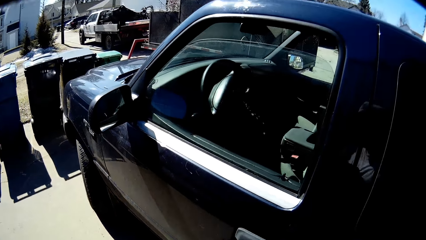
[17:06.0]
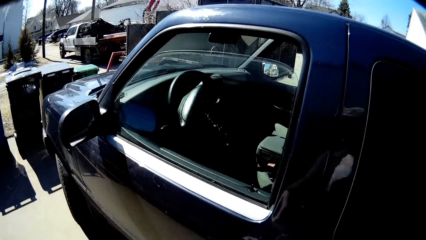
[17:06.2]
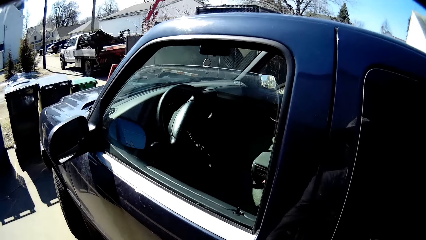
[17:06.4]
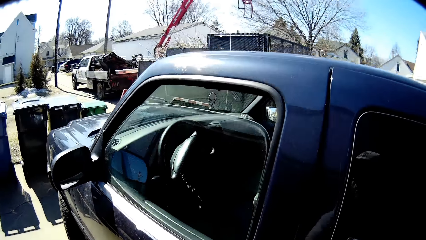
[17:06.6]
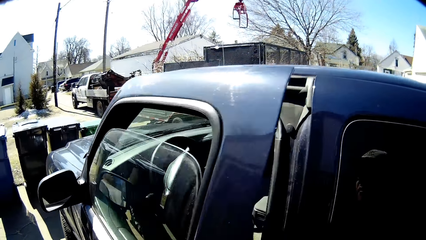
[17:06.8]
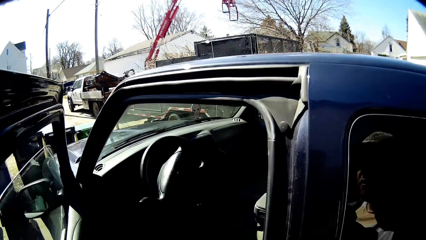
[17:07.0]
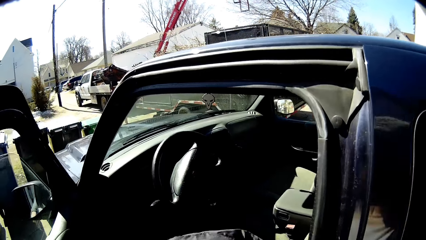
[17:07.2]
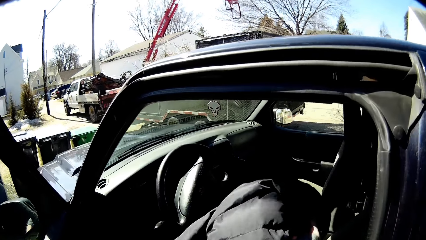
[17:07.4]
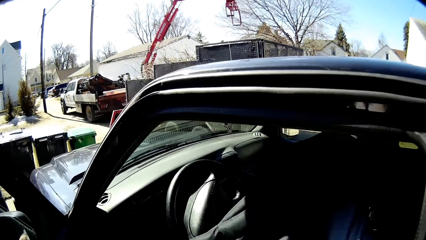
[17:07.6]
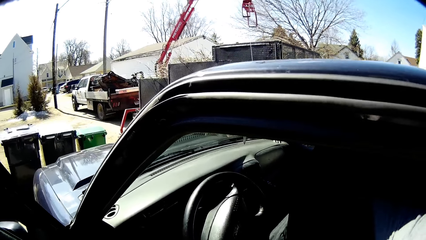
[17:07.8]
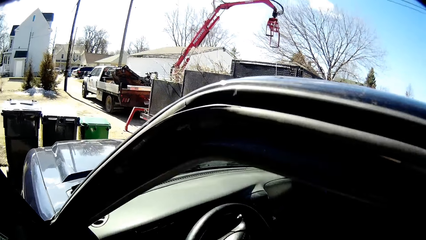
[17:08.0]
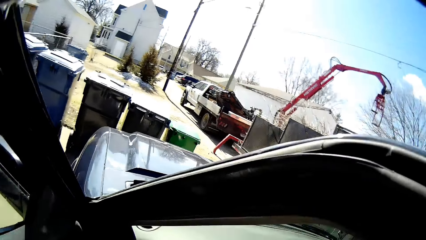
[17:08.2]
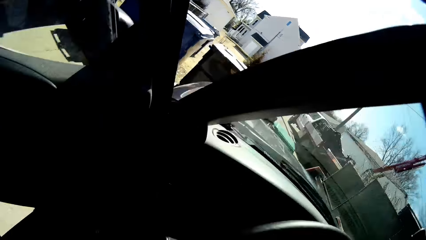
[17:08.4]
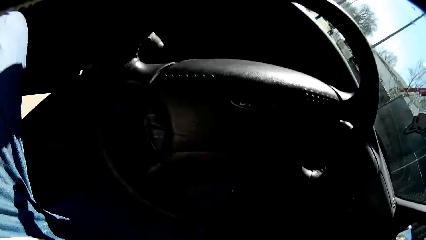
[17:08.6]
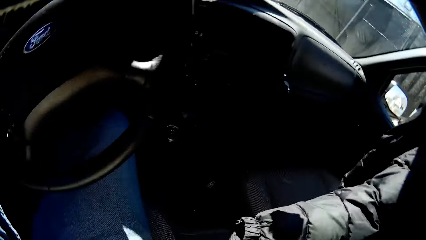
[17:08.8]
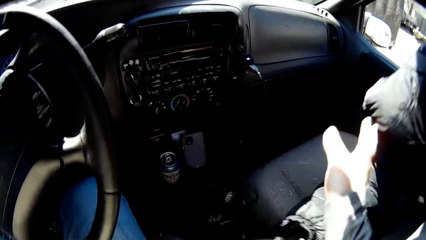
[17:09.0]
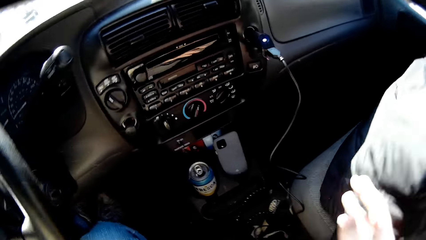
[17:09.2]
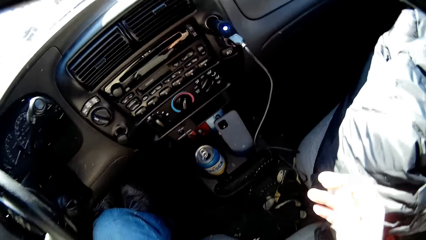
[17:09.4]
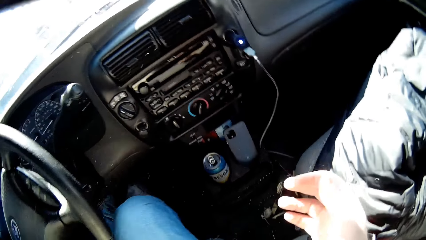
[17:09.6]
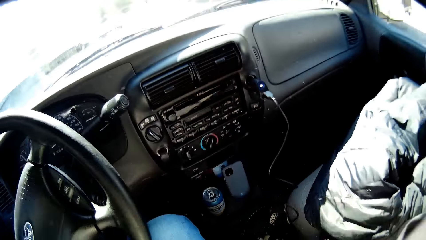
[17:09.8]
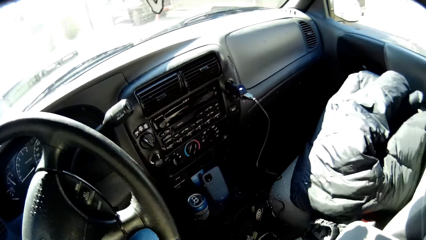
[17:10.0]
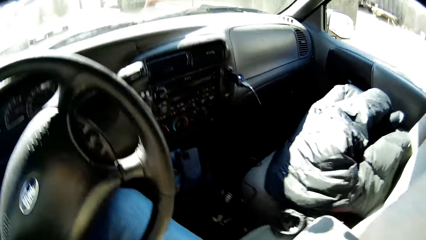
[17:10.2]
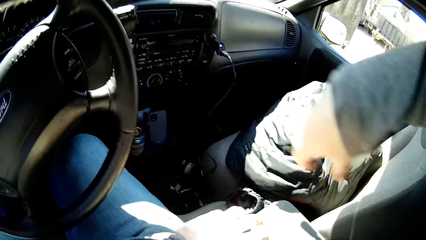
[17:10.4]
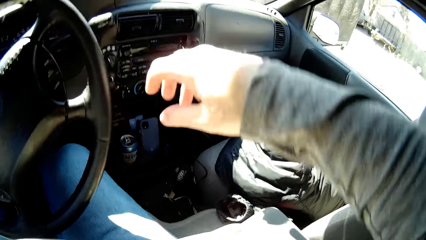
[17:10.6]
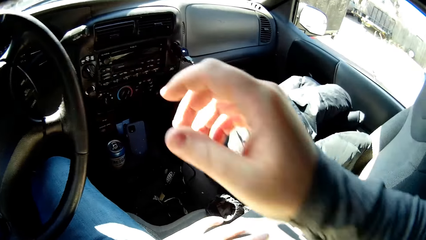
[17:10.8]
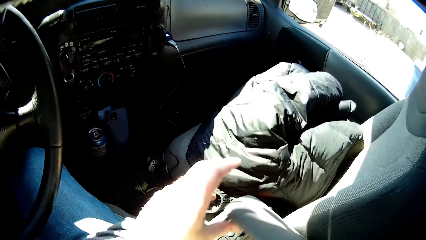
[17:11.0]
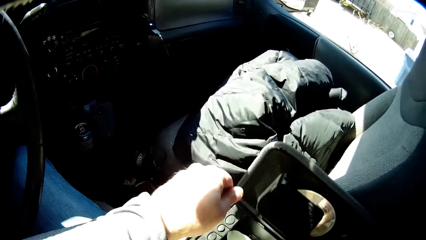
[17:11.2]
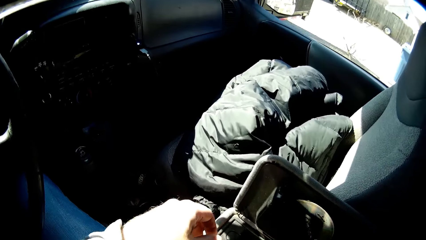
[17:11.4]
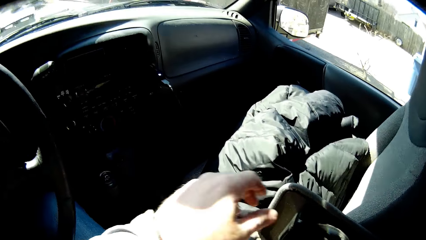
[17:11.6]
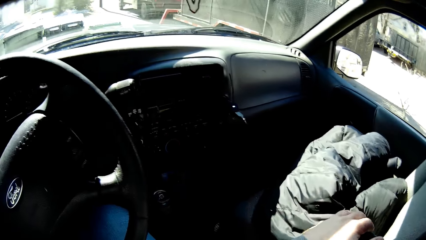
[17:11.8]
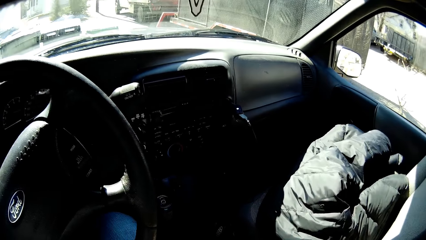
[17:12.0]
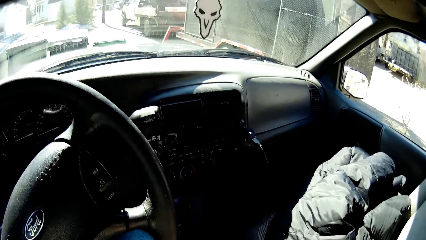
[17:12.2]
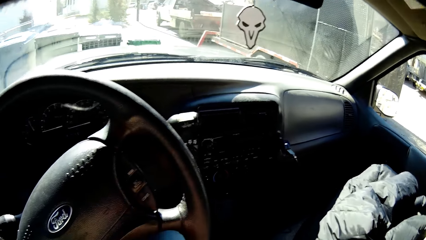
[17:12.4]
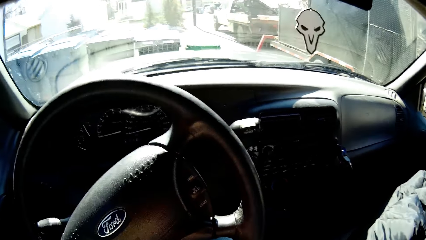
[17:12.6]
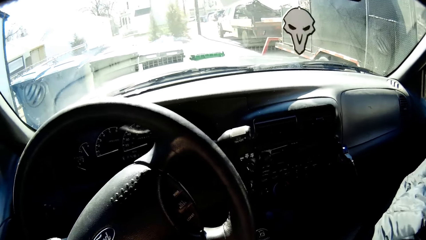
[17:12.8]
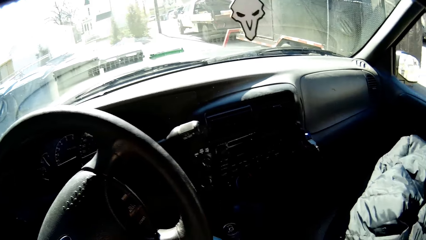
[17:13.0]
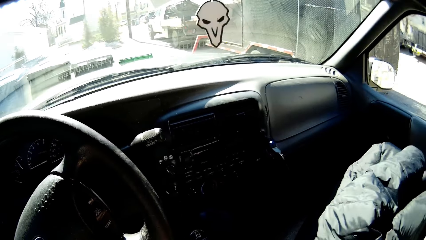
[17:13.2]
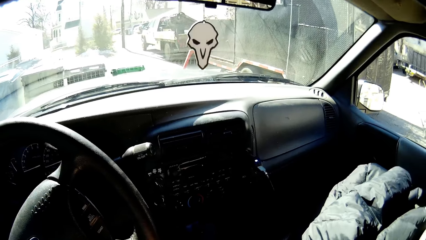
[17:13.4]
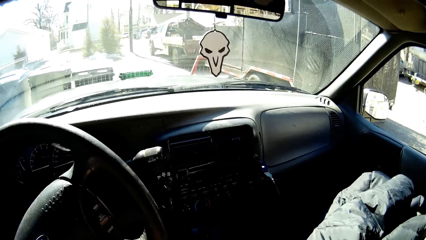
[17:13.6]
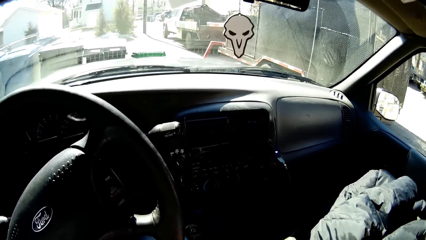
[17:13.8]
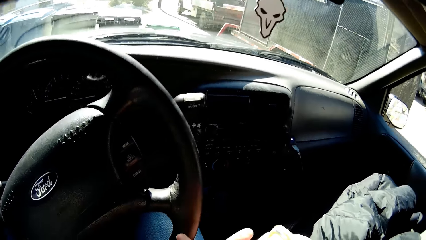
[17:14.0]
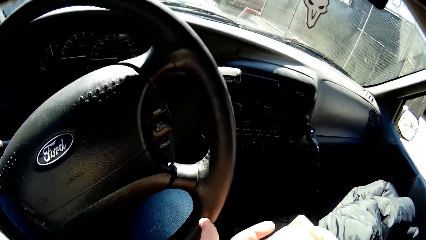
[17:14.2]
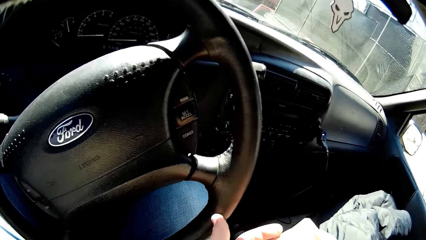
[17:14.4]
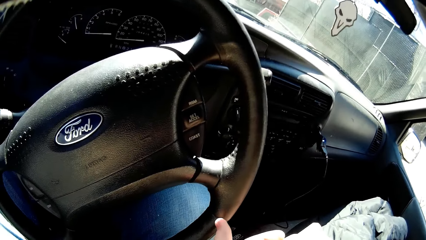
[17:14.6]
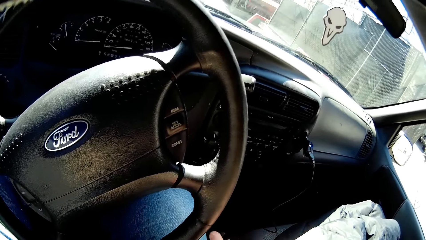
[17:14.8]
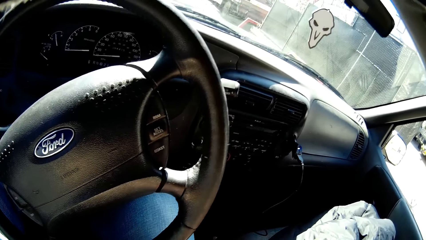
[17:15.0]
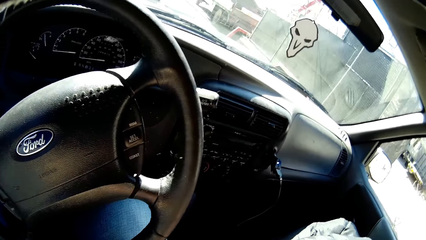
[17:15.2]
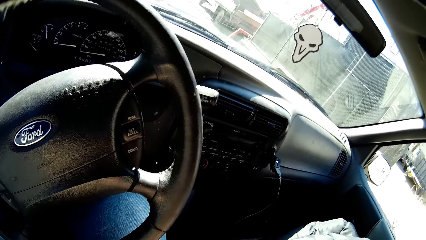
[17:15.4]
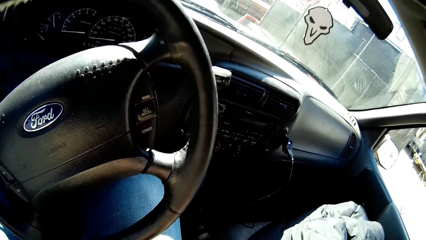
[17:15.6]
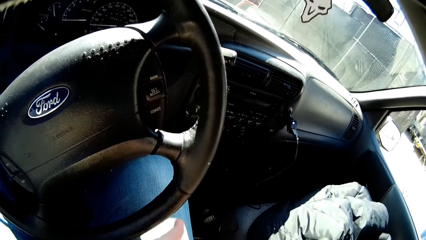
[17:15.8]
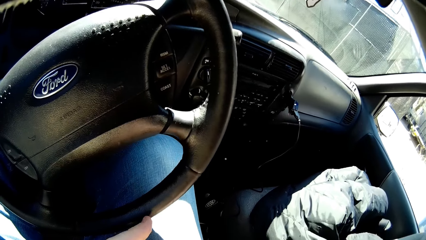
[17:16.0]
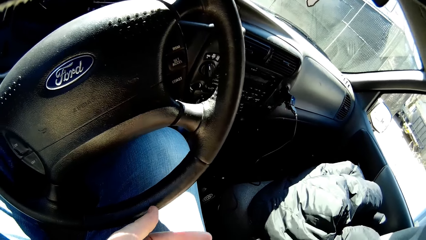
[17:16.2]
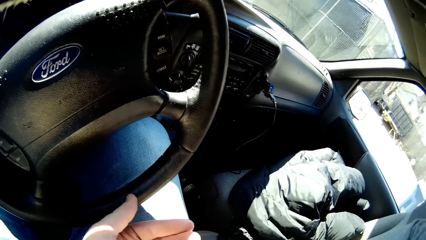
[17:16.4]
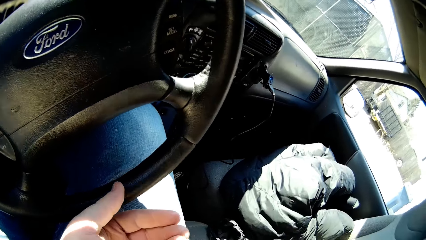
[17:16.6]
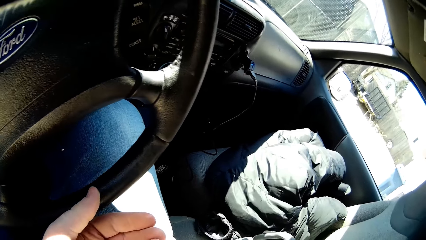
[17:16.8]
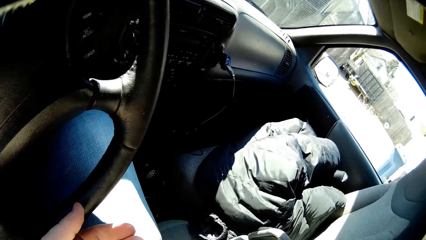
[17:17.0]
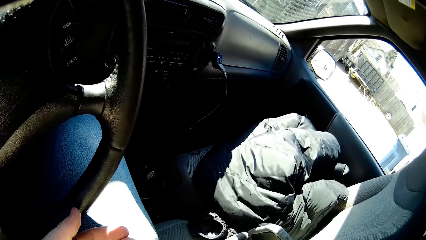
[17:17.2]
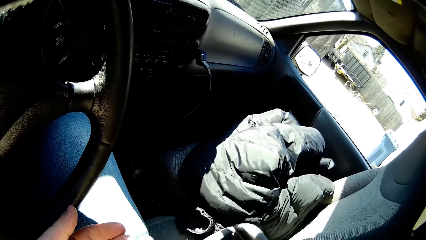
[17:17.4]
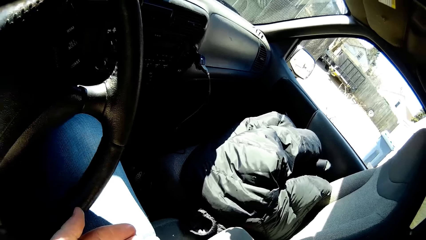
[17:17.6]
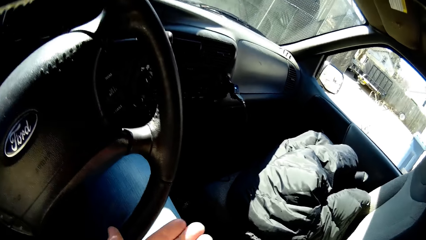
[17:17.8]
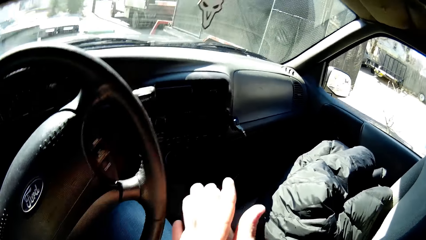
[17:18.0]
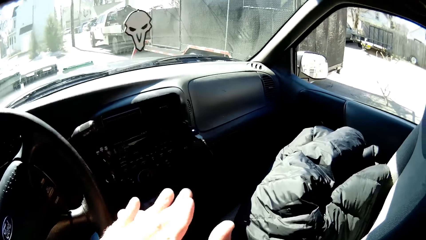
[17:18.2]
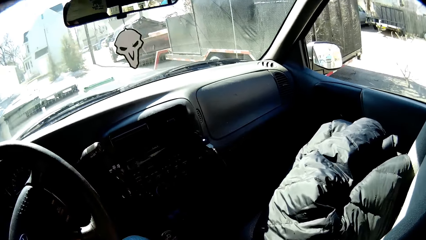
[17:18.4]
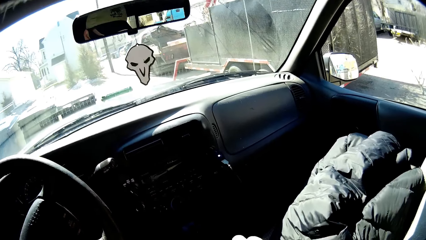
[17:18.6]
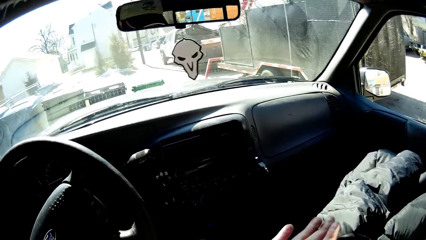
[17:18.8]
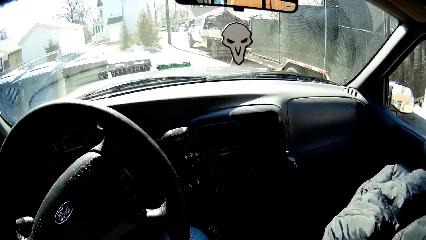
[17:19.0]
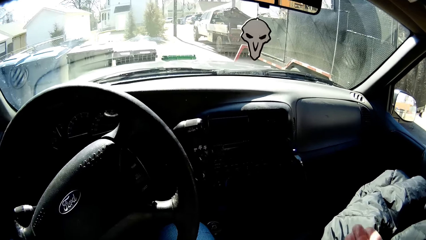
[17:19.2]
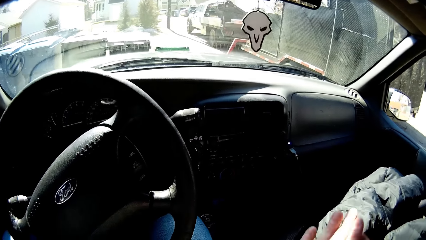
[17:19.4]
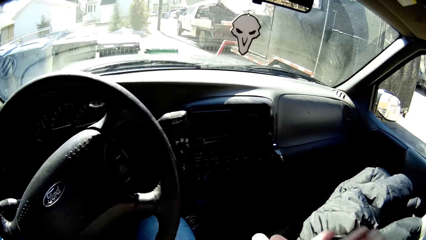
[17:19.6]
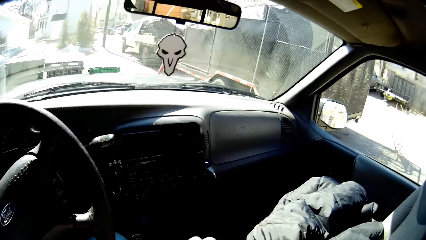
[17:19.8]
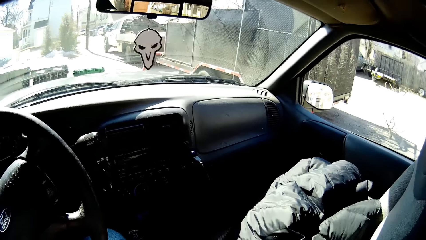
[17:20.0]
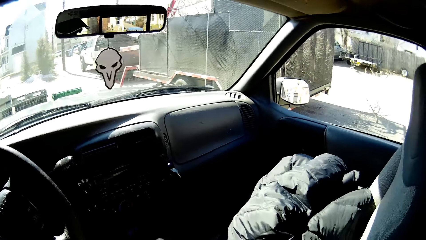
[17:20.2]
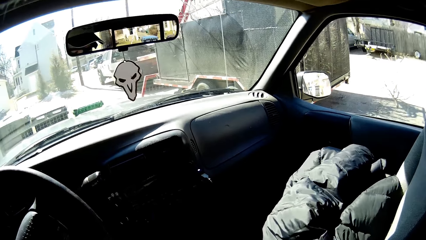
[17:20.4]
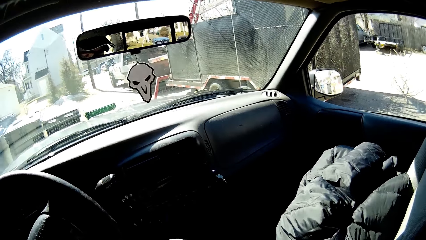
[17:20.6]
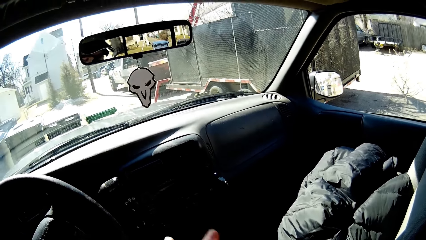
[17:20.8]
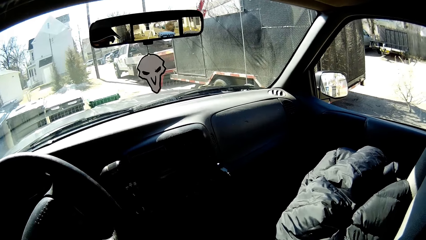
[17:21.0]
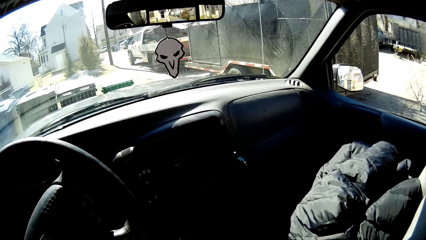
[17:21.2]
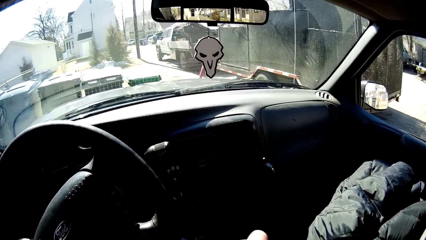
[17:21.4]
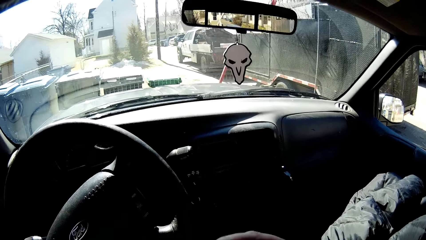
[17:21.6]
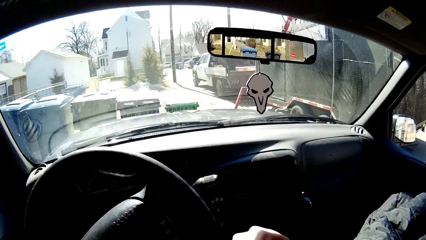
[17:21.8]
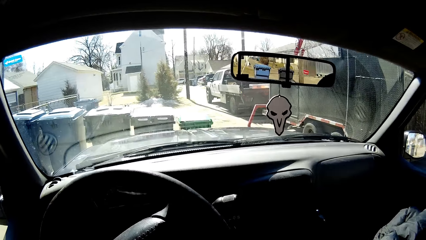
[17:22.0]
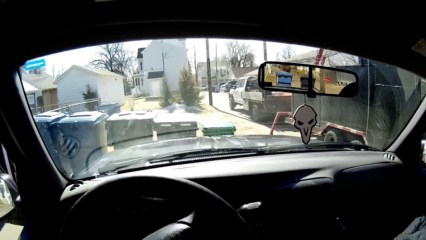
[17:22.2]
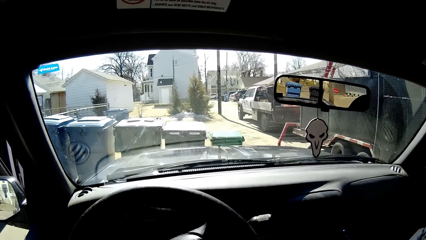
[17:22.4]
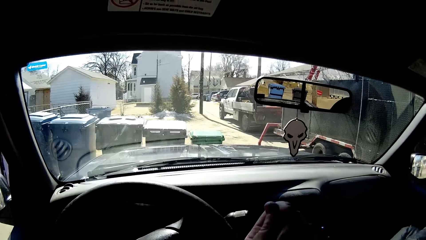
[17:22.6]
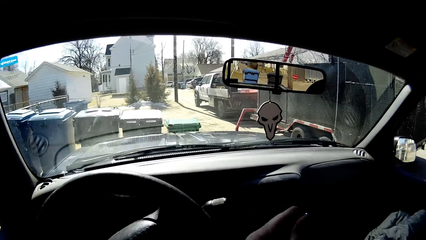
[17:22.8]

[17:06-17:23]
The camera wearer sits on the driver's seat. He opens the pick-up. He drops the jacket on the co-driver's seat. He gets inside the pick-up. He closed the pick-up door. He opens the box. He picks the sanitizer from the box. He applies the sanitizer on his hands. He puts back the sanitizer. He closes the box. He sanitizes his hands.
